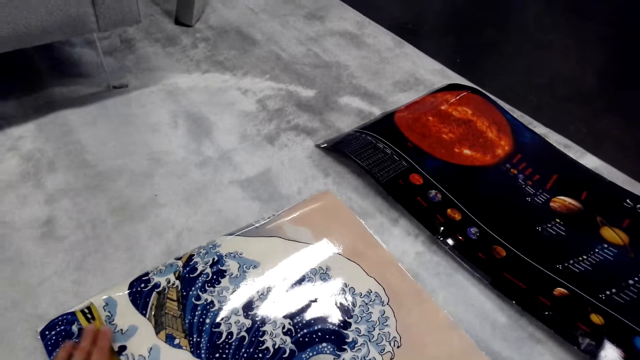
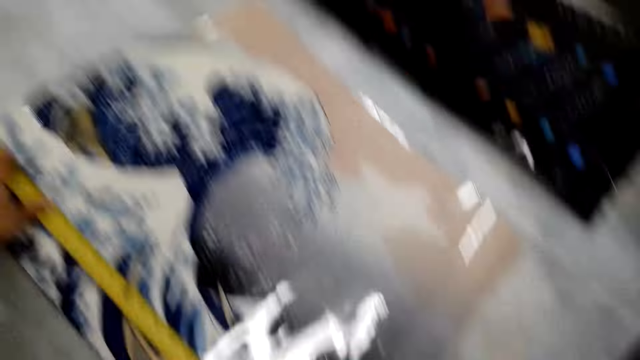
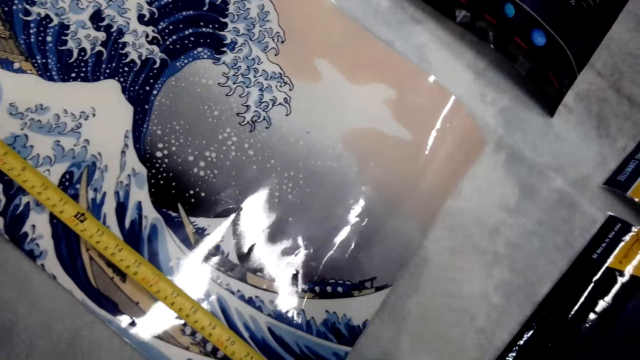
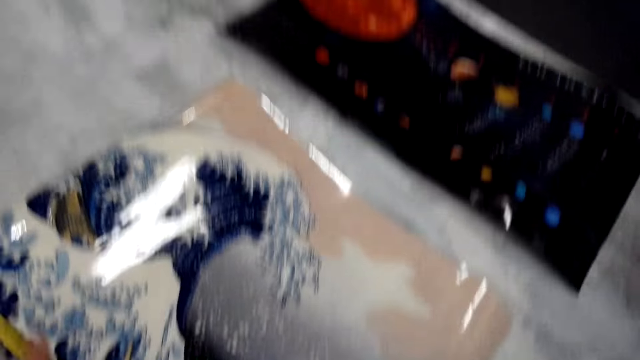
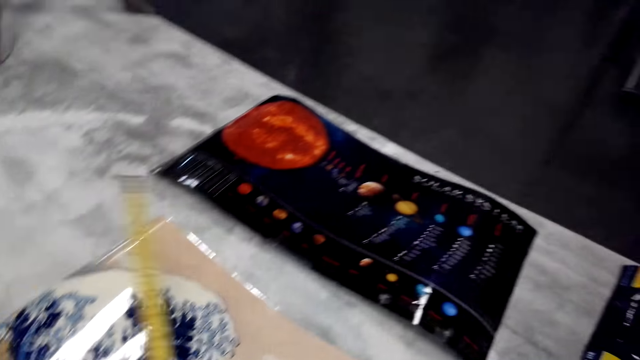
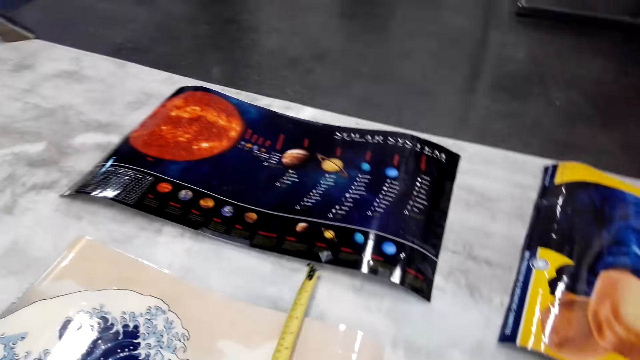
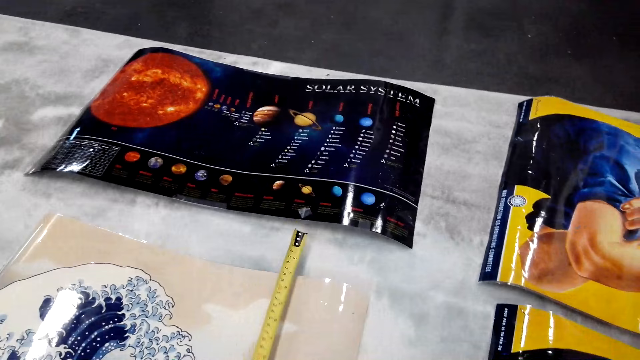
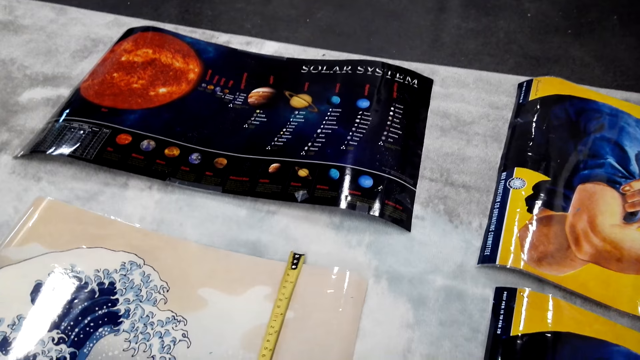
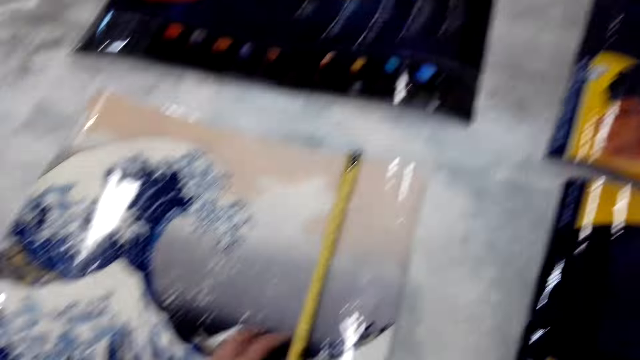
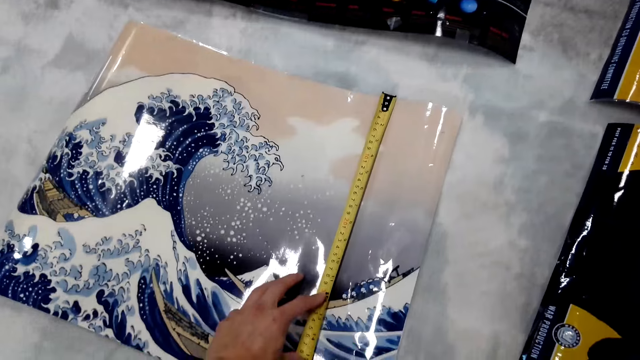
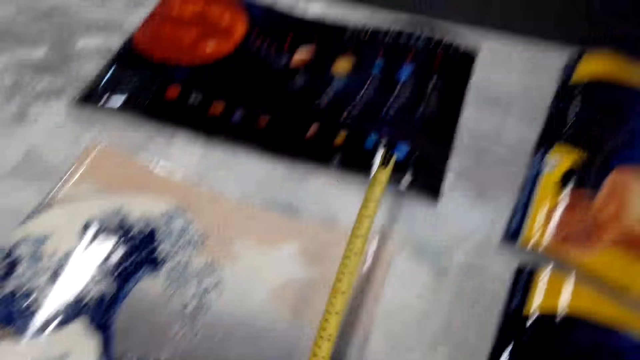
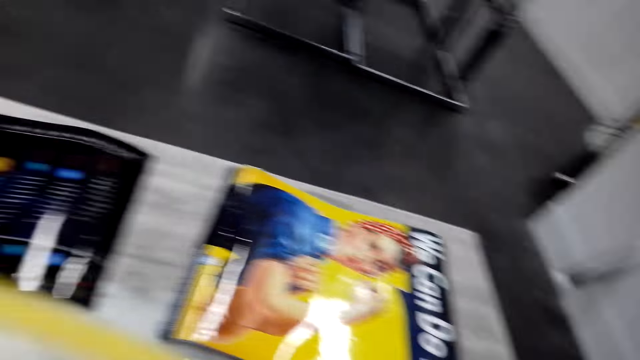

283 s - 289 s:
The camera wearer measures a picture with a tape measure.

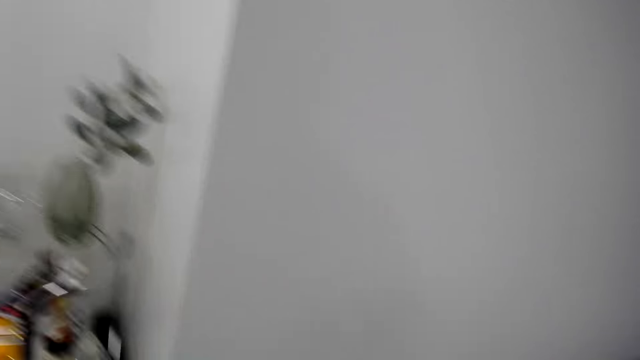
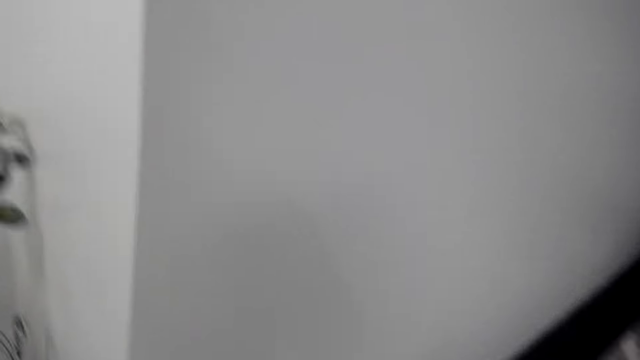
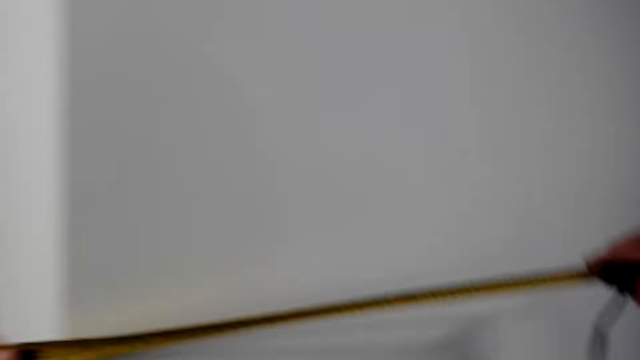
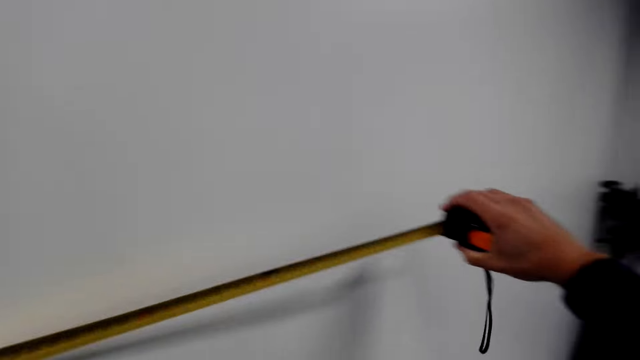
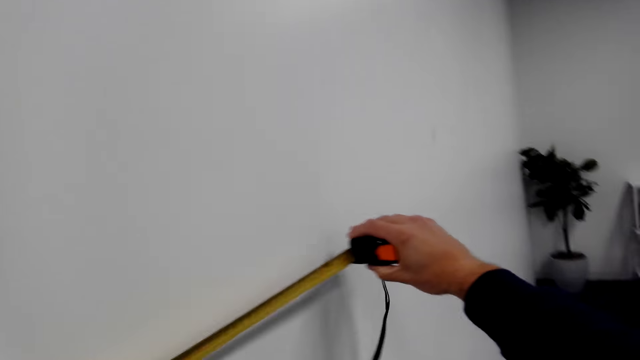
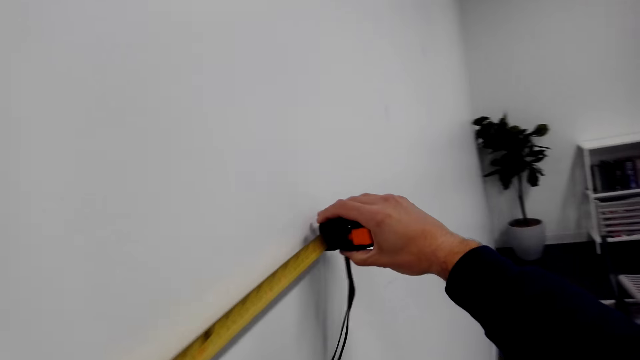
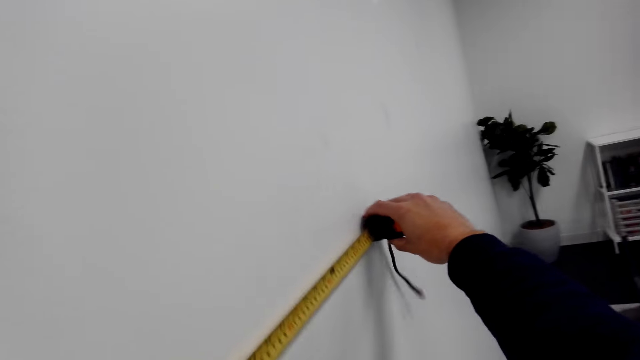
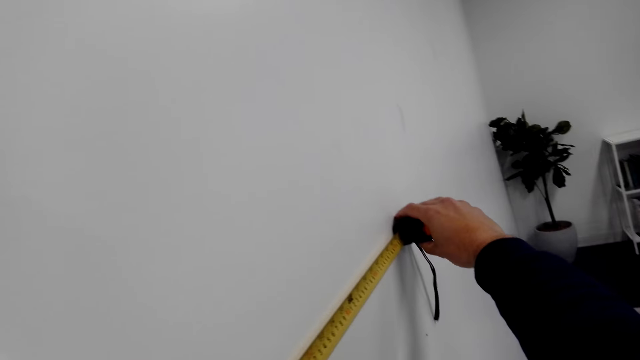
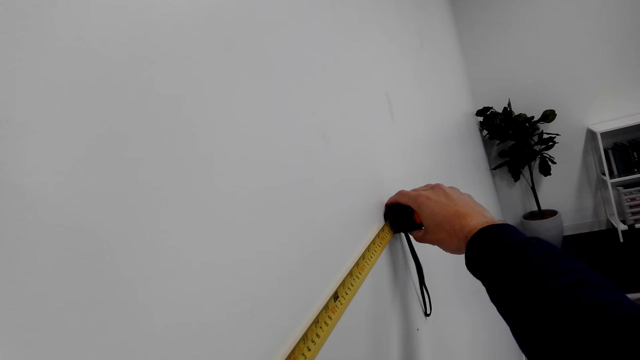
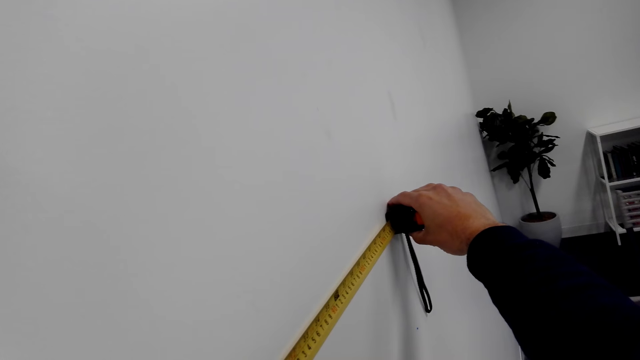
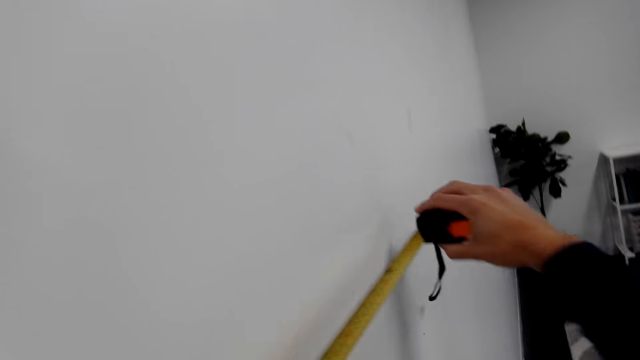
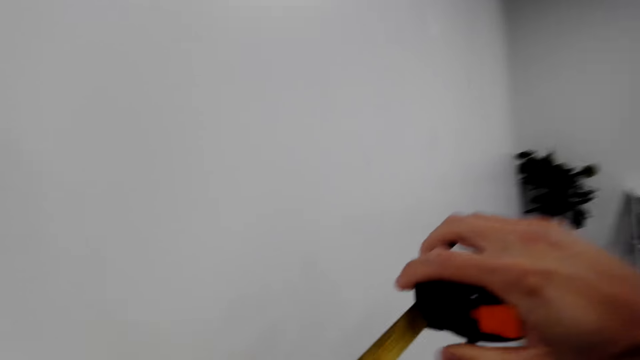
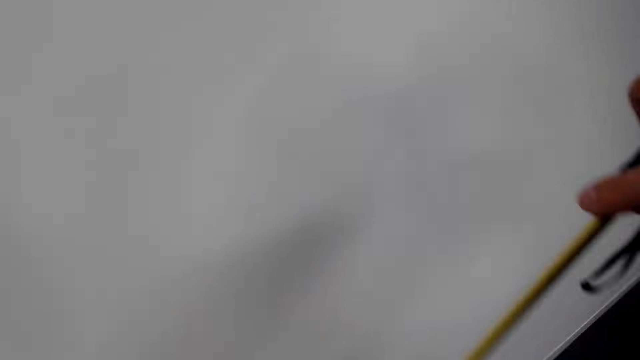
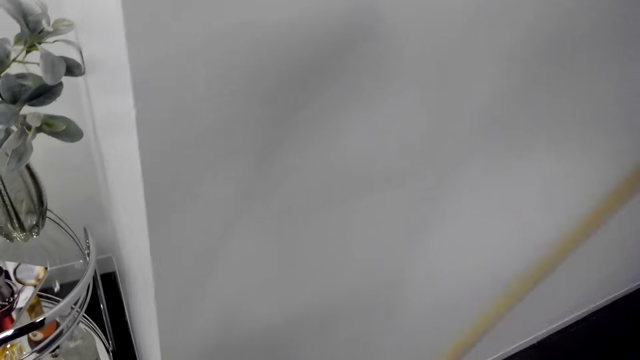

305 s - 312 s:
The camera wearer measures the wall.

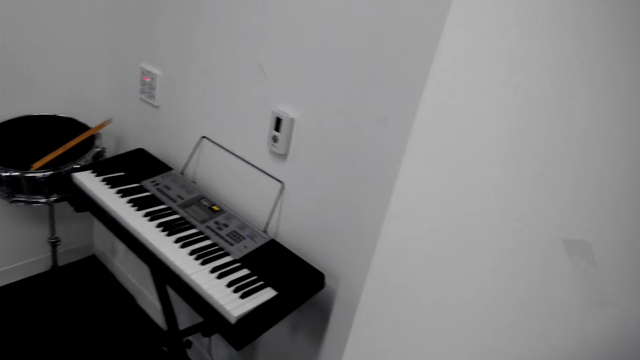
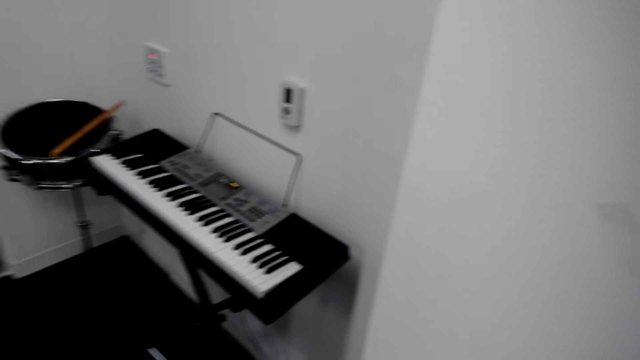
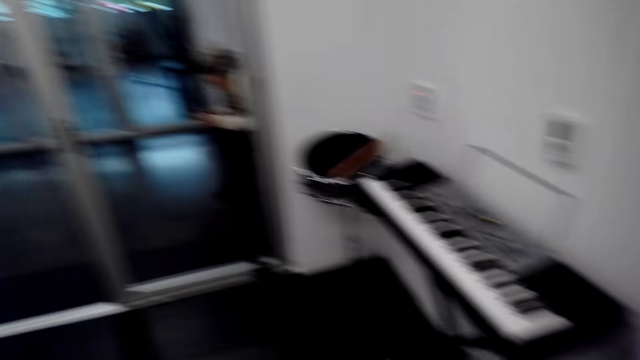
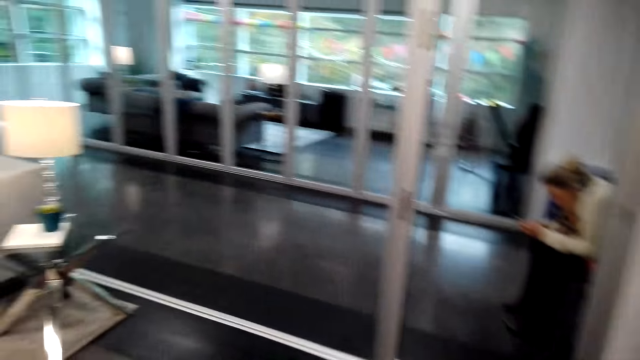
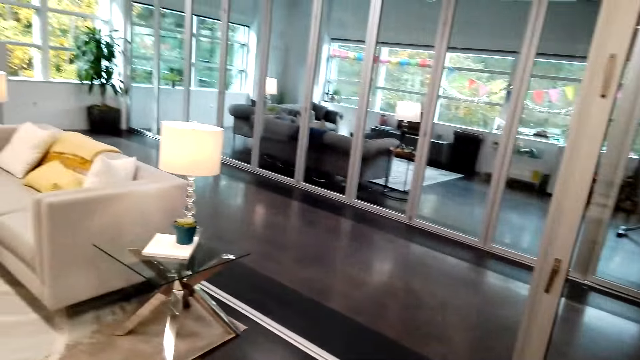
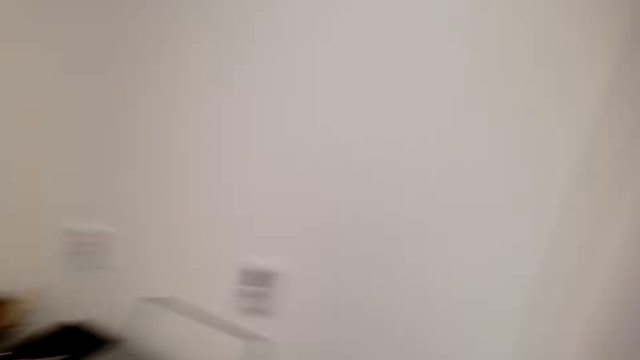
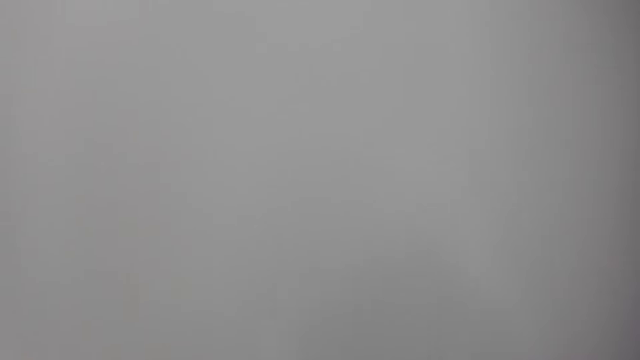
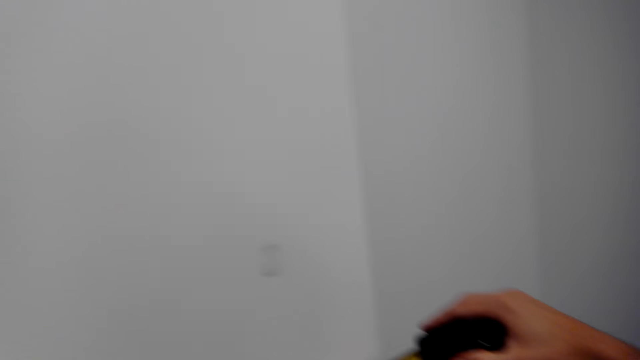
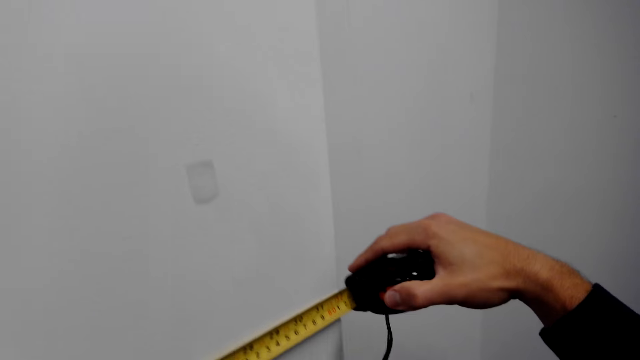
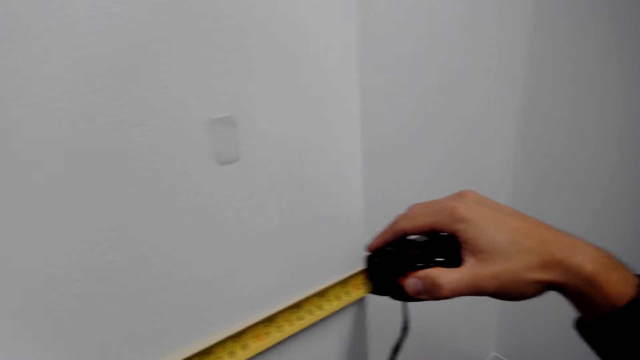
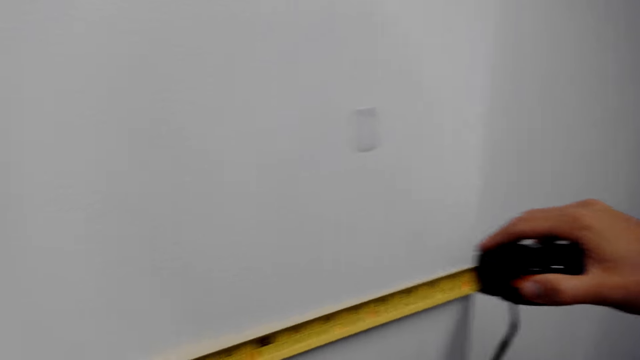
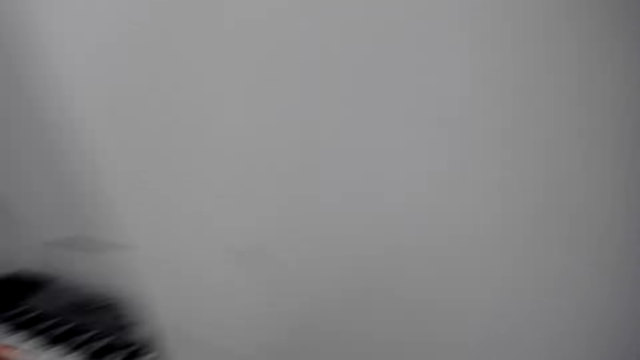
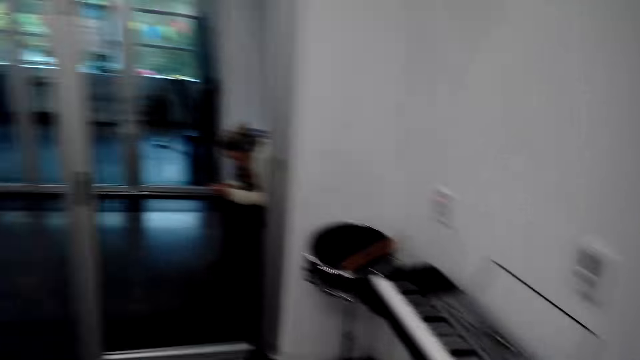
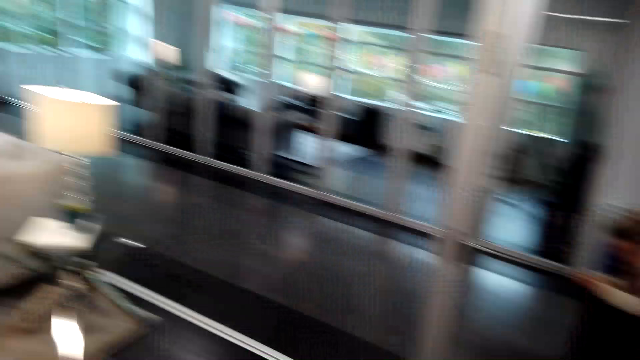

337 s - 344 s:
The camera wearer walks at the house.
